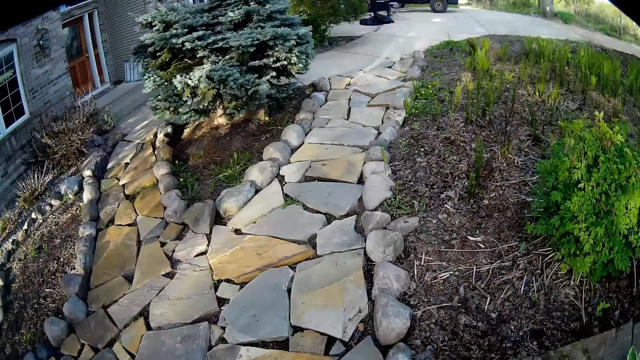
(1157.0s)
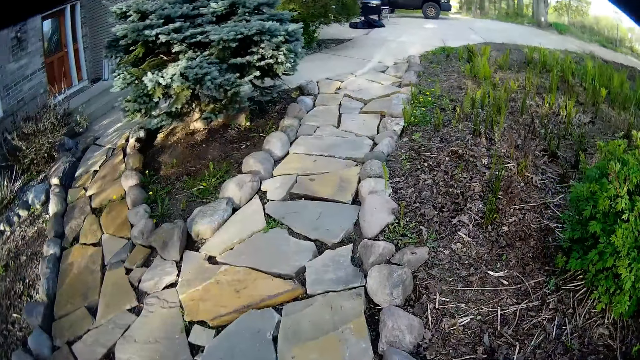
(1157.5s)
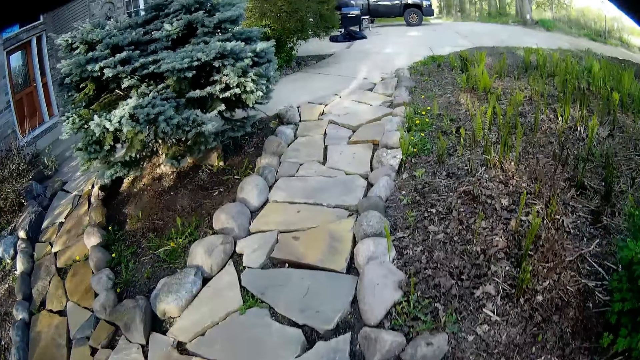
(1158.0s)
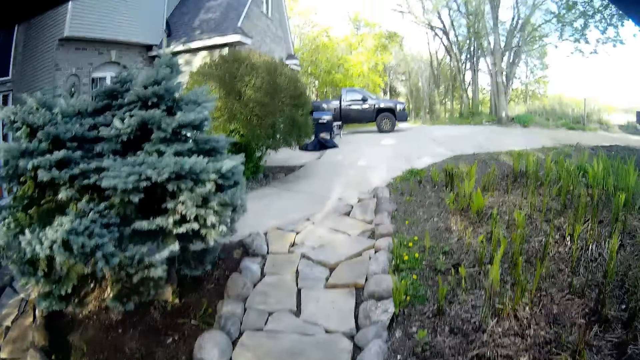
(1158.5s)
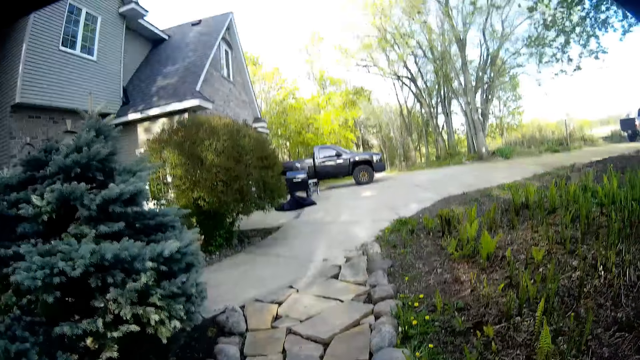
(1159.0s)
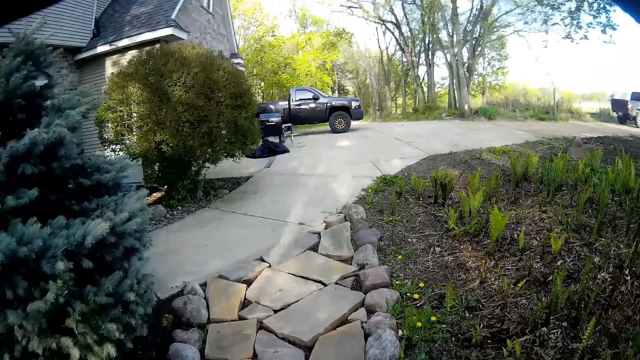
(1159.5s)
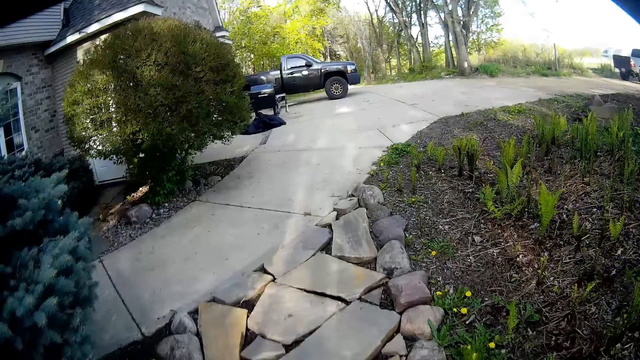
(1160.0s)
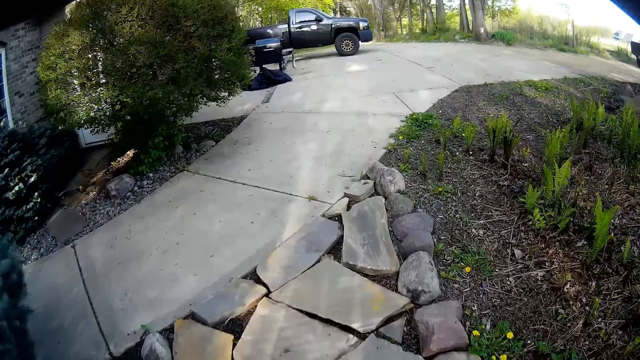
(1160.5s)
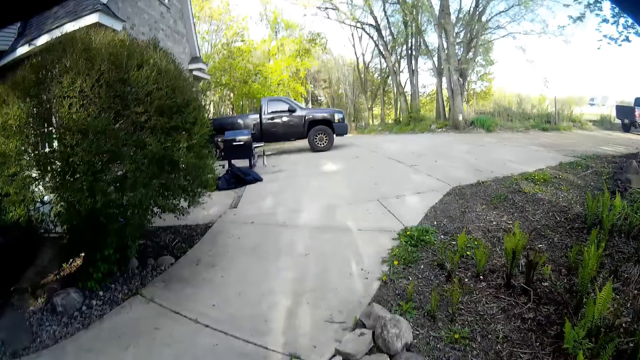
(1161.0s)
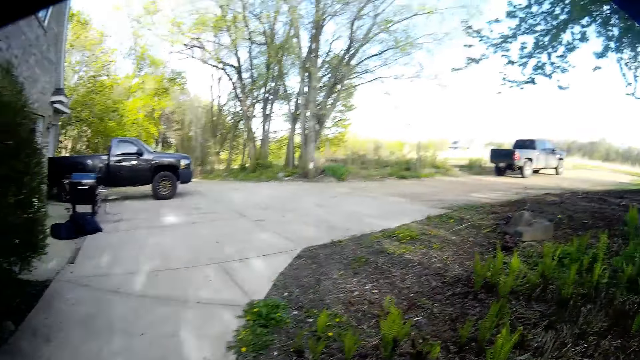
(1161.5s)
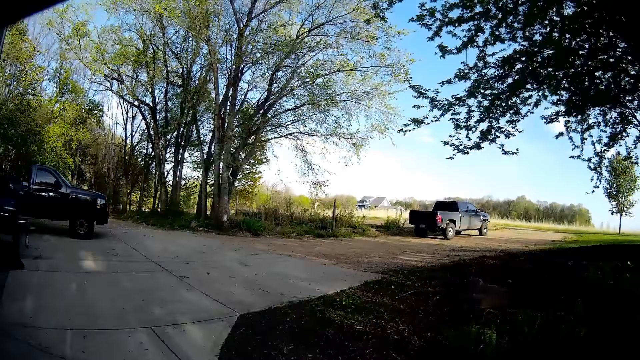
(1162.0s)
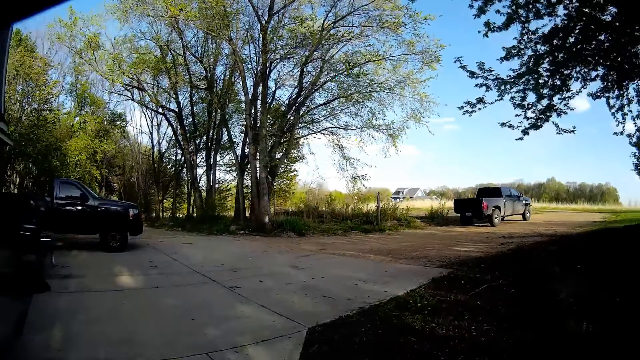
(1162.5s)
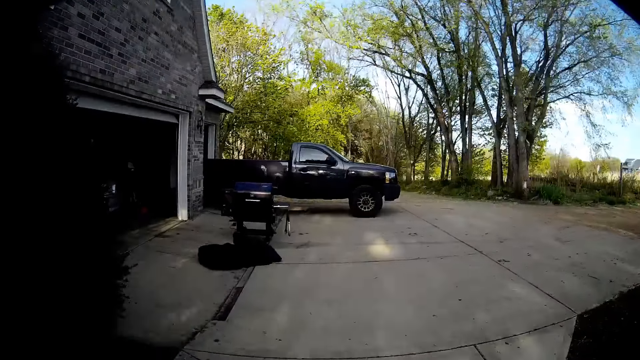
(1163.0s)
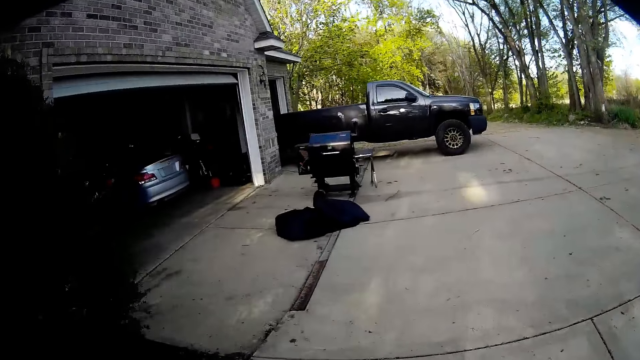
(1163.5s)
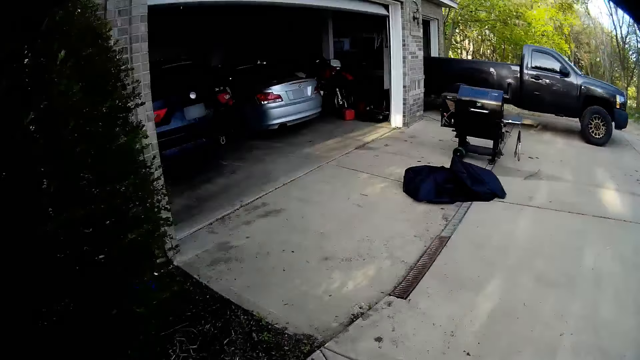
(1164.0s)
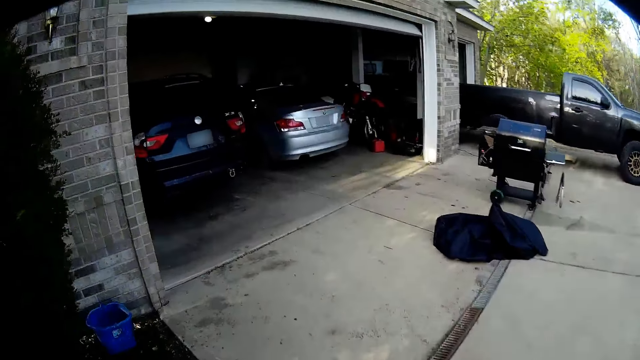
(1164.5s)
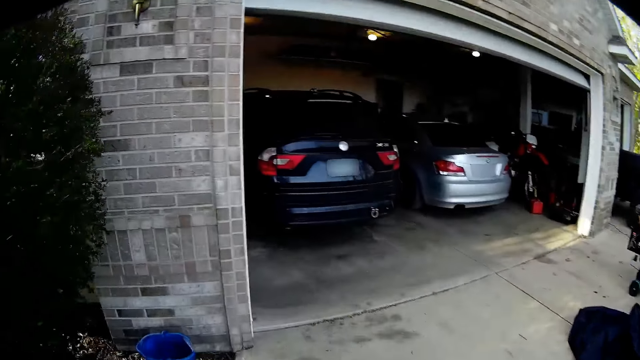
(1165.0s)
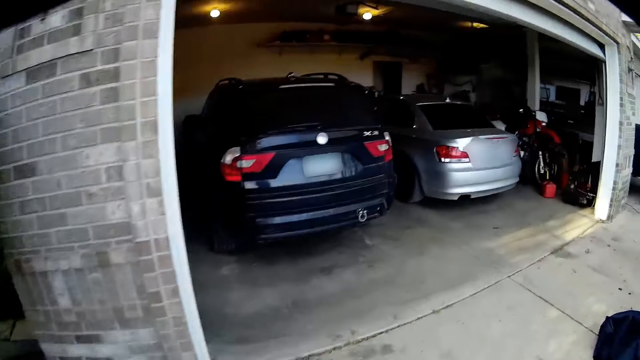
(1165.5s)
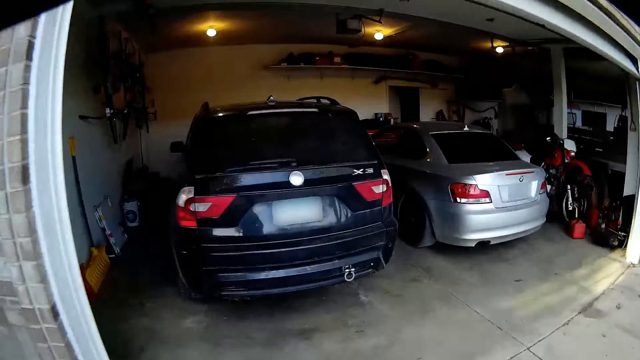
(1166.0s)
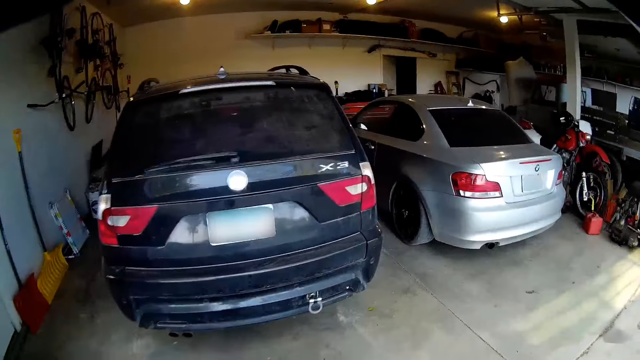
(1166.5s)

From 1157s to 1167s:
The camera wearer walks into a garage.

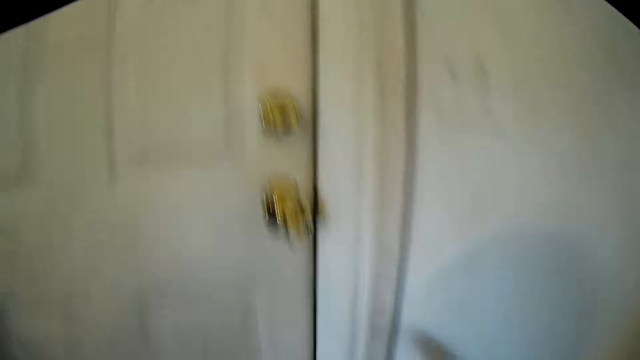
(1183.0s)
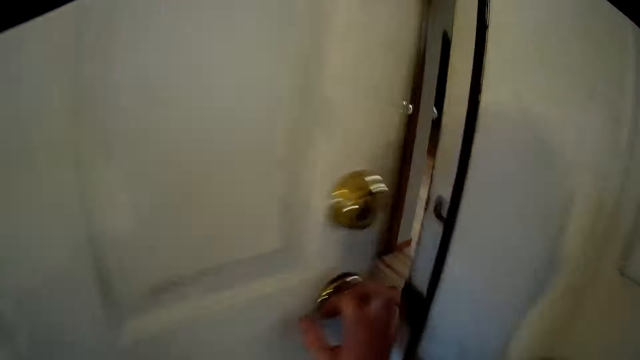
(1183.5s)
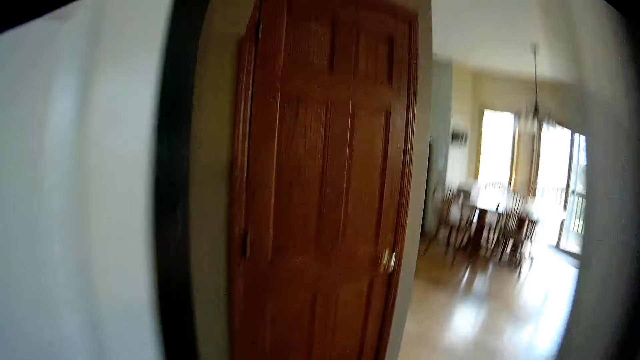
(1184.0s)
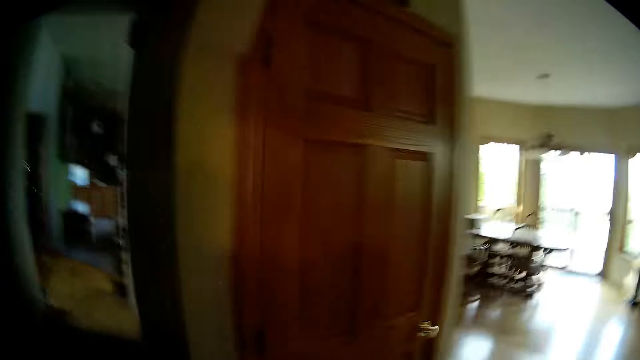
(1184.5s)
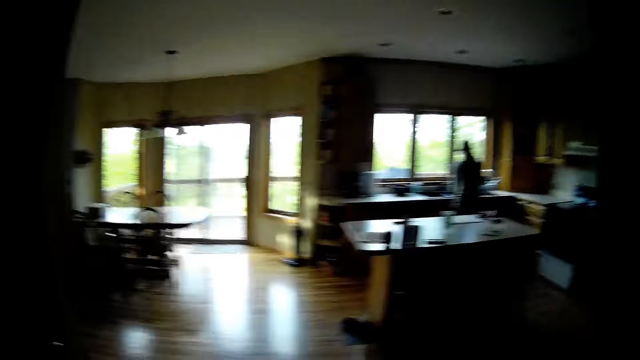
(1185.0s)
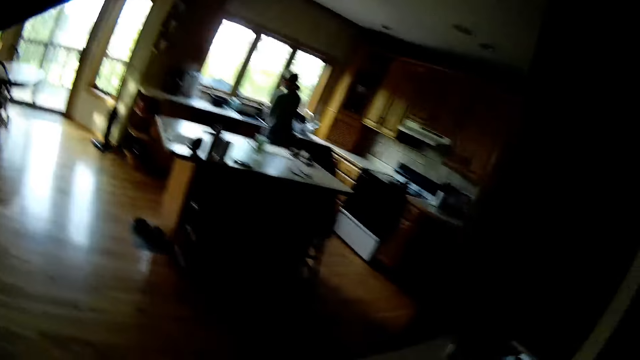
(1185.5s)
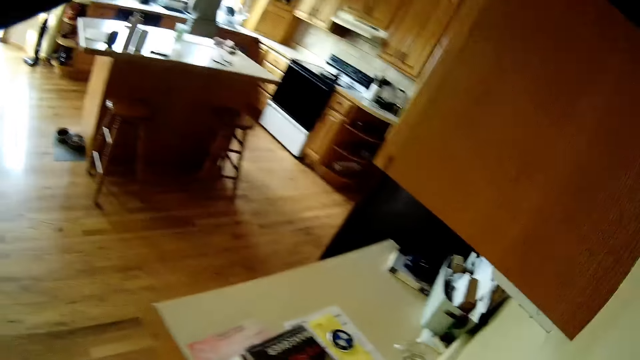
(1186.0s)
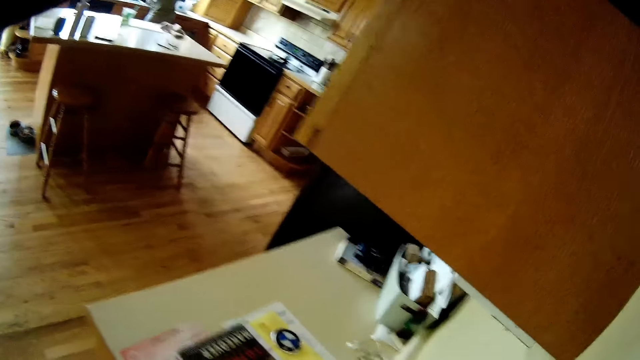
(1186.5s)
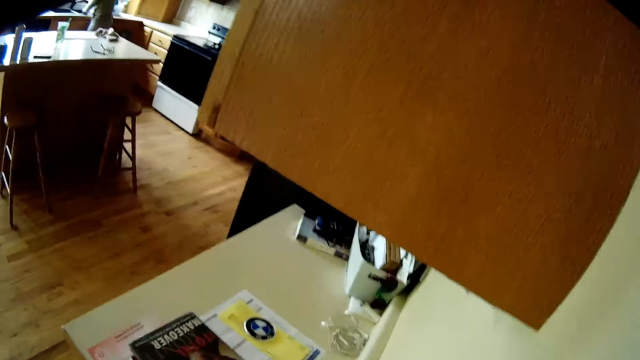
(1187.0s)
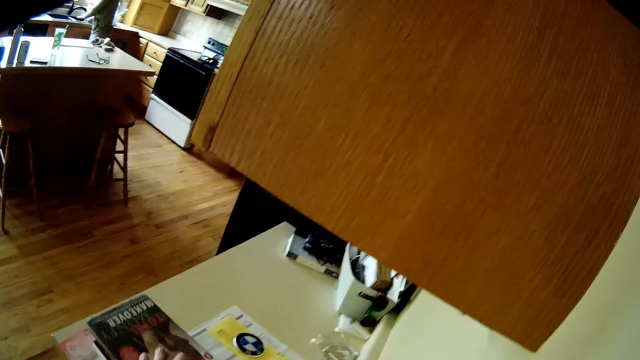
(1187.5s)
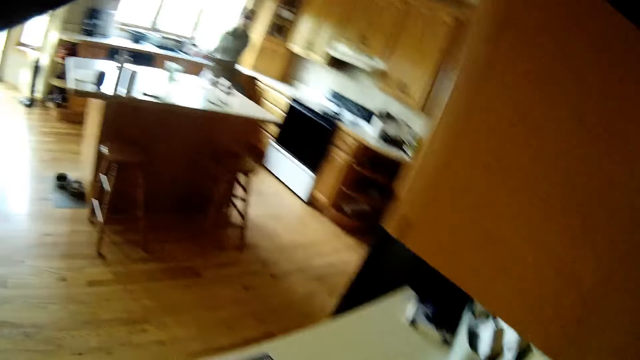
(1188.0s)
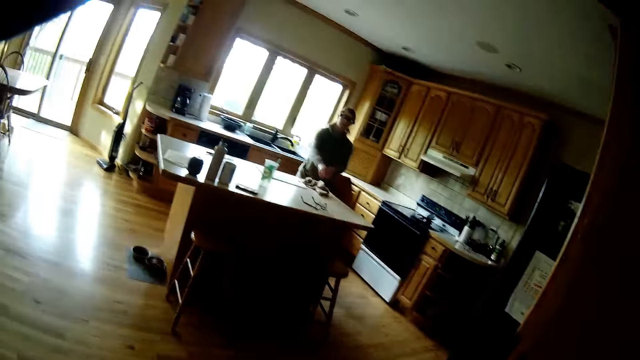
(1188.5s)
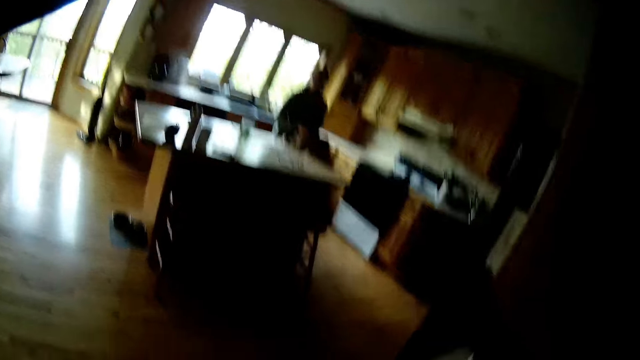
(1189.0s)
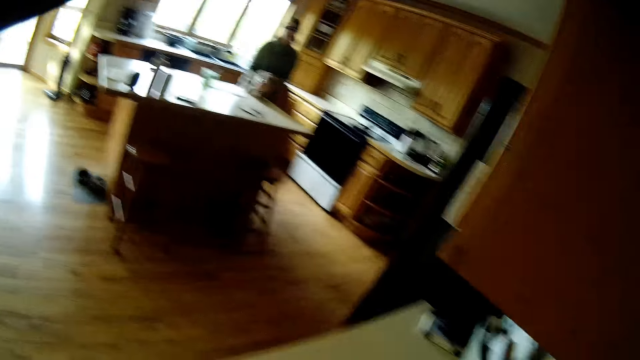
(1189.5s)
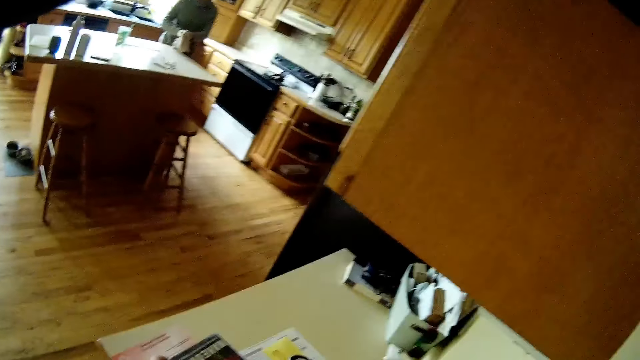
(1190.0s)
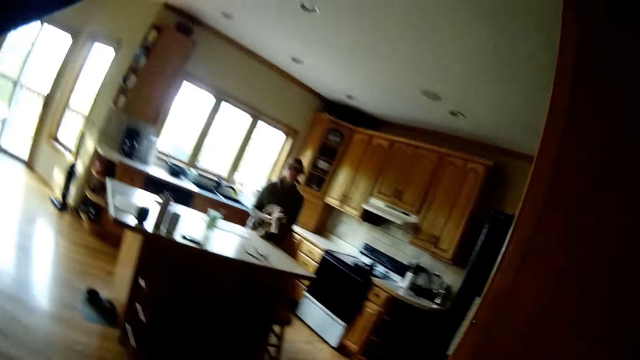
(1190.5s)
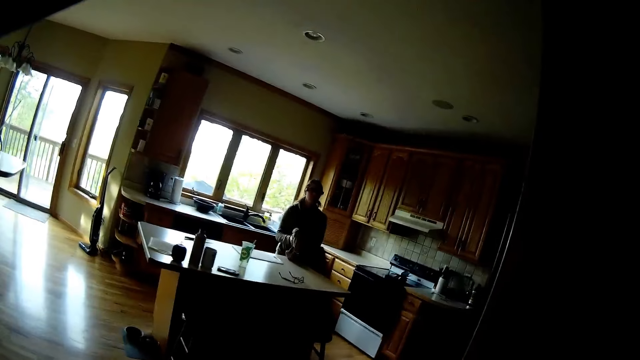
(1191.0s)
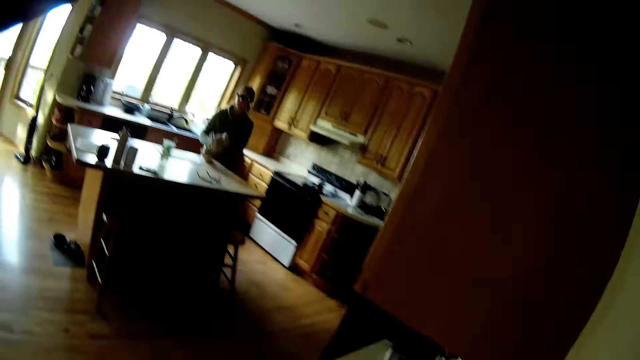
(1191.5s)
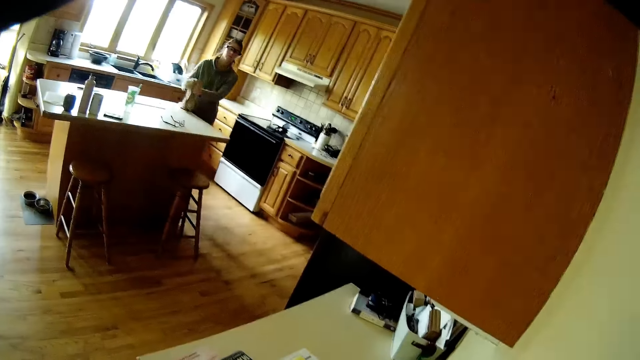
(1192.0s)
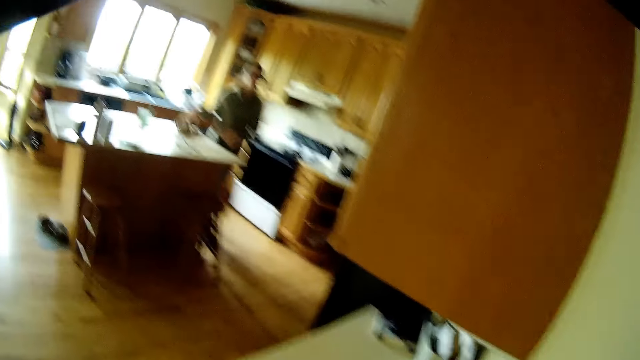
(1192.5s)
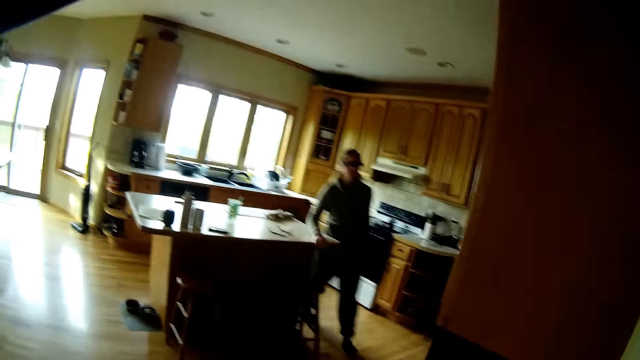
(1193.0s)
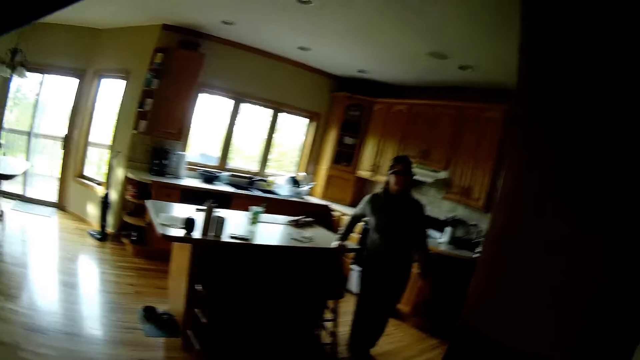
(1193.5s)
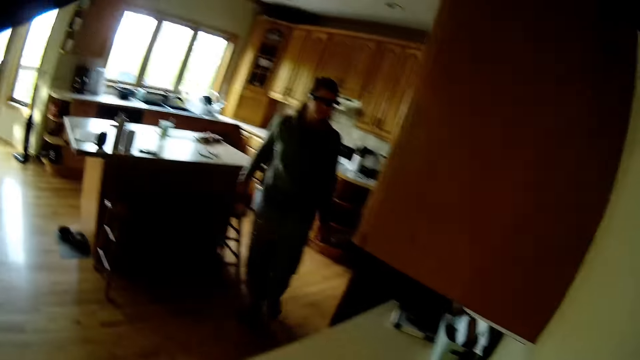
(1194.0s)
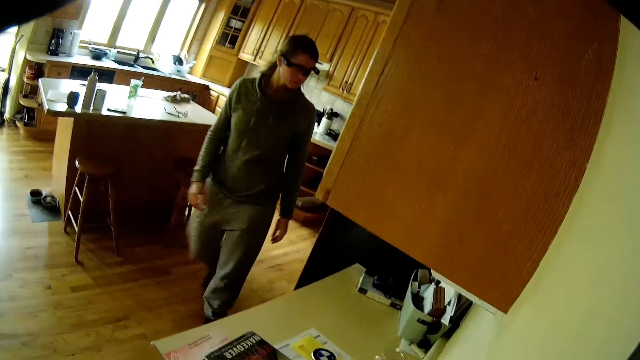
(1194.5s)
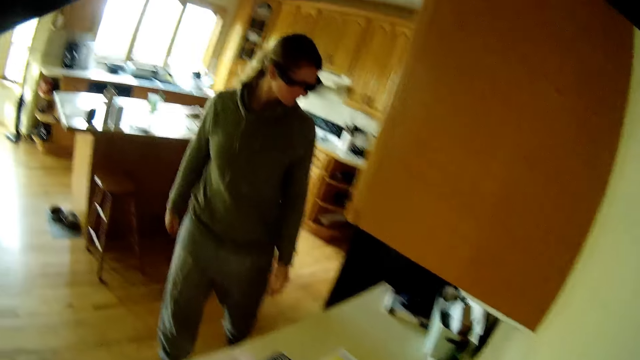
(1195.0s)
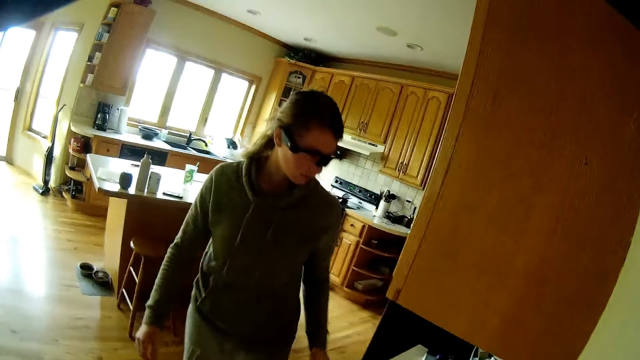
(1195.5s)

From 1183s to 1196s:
The camera wearer opens a door with his right hand. He enters into the kitchen. He walks around the room. A lady stands by the sink in the room. The camera wearer talks to the lady. He moves a book forward with his right hand. The lady wipes her hands with a cloth. The lady drops the cloth on the table. The lady walks around the room.
